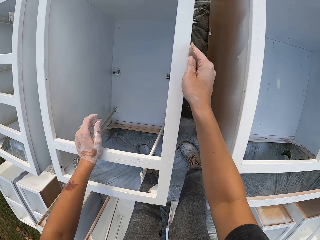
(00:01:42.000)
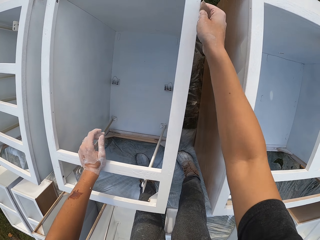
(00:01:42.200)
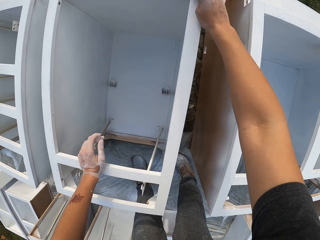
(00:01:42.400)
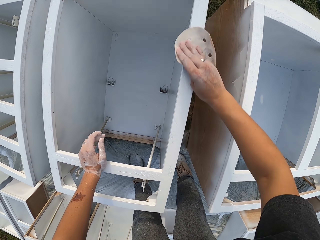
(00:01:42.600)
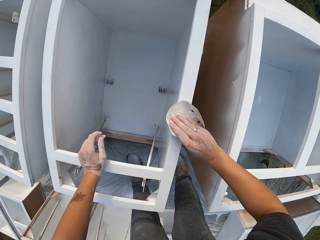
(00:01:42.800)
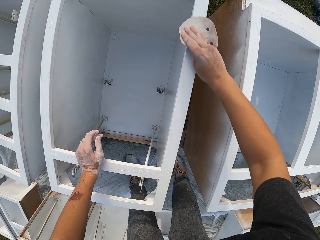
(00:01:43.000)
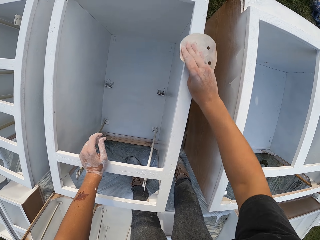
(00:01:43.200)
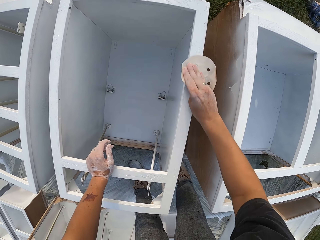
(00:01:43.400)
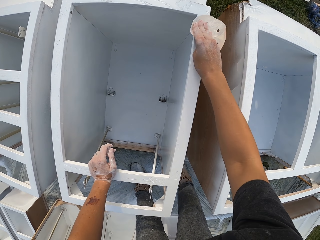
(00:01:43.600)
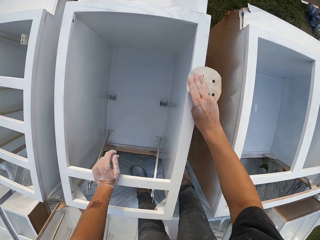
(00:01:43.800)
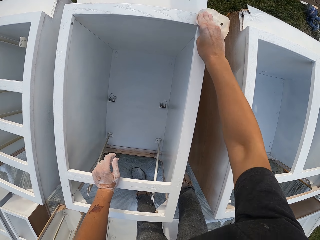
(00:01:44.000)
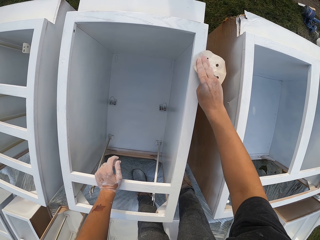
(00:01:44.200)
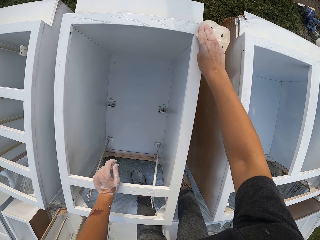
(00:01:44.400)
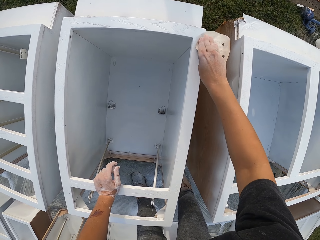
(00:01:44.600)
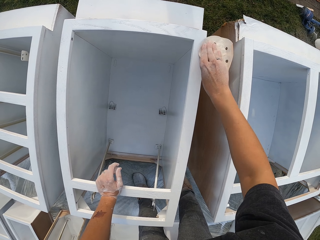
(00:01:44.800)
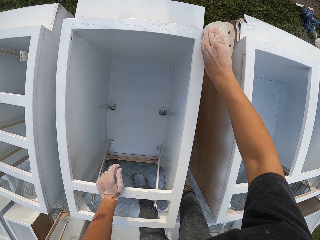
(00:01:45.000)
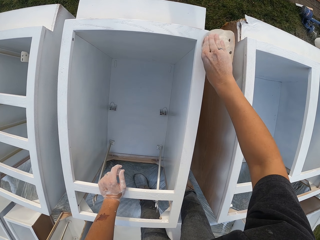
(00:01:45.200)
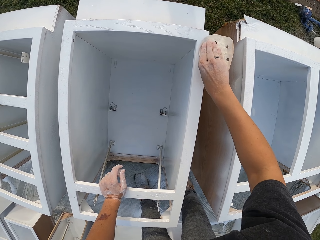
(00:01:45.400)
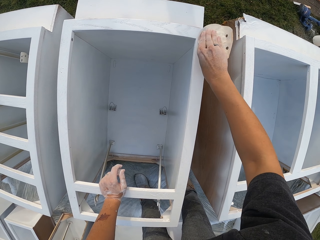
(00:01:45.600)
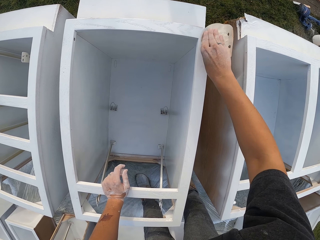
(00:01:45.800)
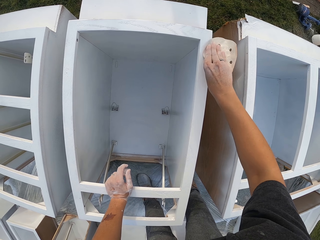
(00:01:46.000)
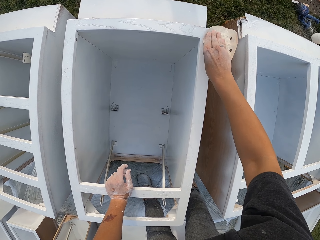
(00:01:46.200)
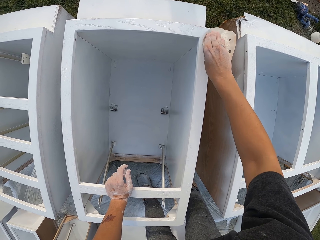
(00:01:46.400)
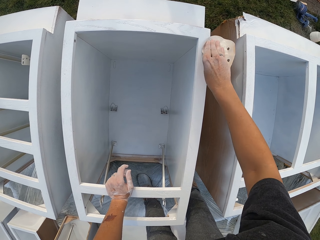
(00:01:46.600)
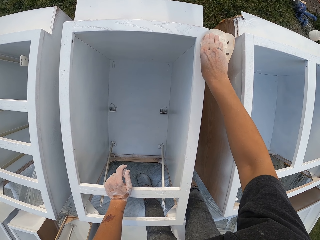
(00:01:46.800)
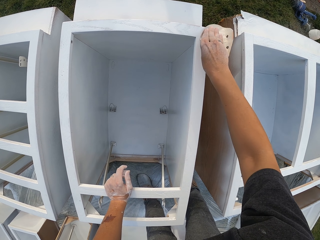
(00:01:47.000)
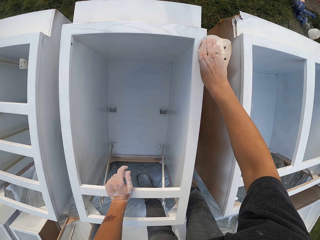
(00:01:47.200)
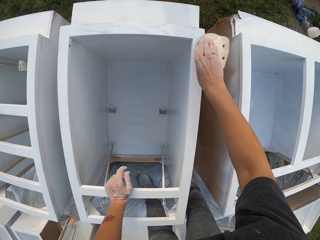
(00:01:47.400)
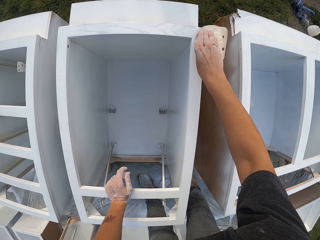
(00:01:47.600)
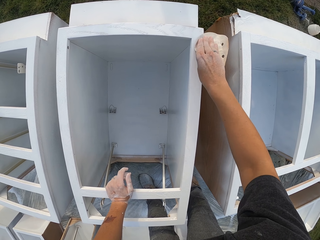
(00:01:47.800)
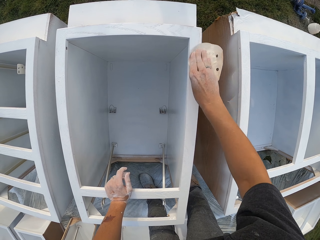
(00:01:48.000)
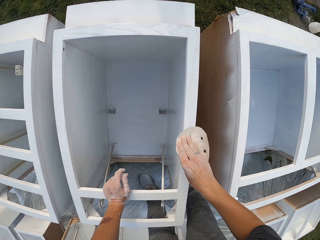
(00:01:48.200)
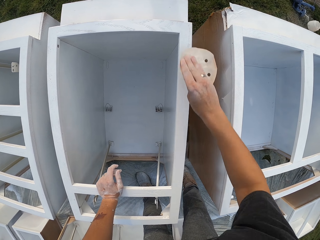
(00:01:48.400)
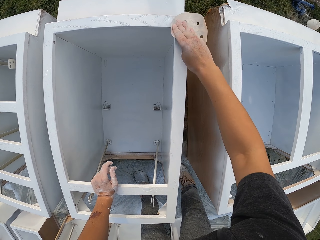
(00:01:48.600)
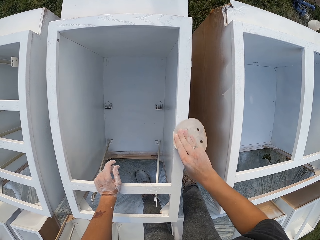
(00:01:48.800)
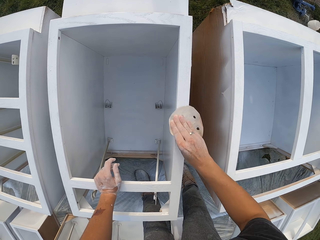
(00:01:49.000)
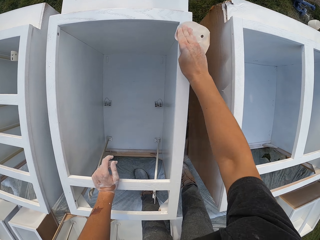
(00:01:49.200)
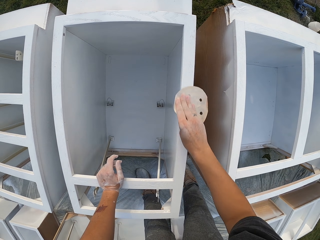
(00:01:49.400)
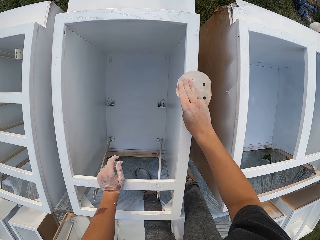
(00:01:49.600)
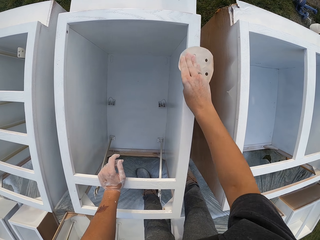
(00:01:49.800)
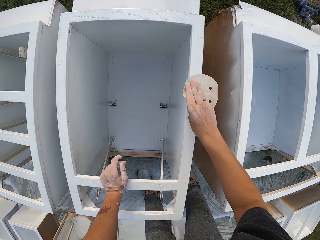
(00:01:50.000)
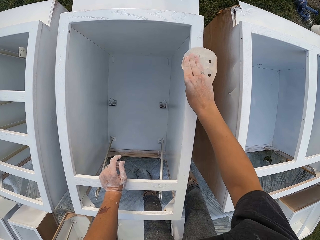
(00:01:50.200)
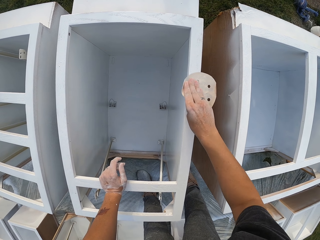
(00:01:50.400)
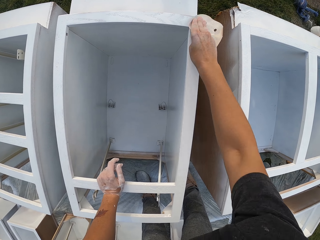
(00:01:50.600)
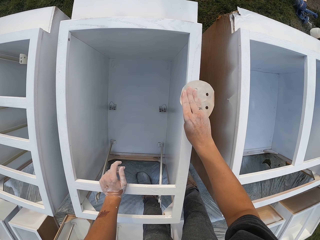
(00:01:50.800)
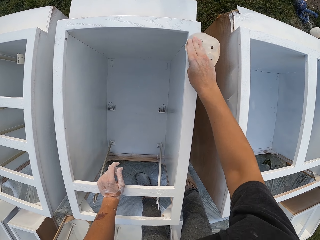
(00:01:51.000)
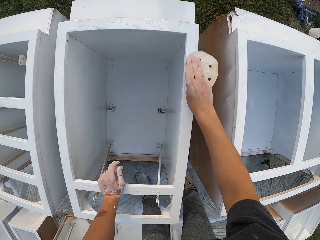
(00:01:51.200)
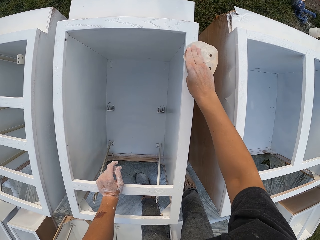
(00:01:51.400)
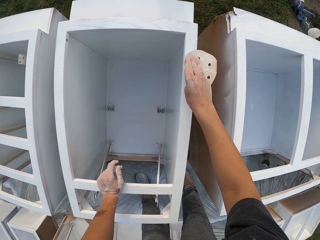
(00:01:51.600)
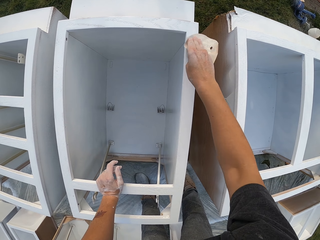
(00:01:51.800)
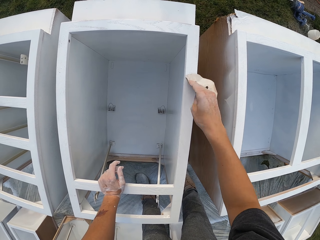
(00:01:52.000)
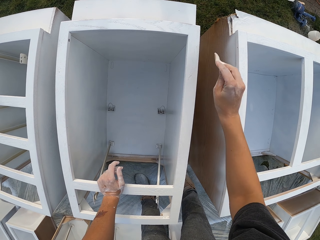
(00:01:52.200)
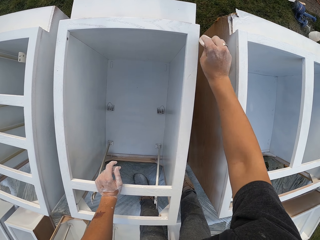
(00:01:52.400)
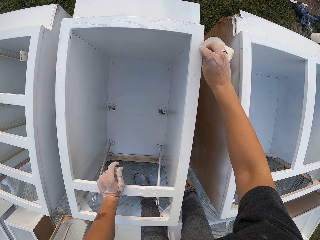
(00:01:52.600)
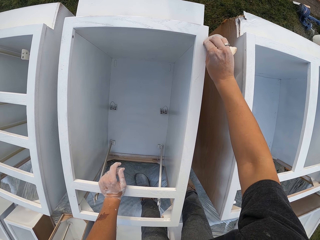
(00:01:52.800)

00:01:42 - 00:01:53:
The camera wearer sands the drawers.

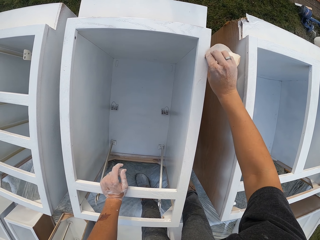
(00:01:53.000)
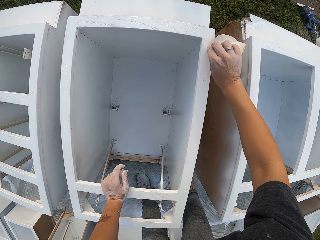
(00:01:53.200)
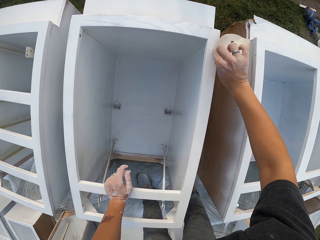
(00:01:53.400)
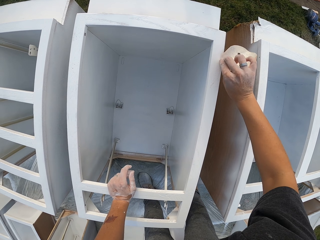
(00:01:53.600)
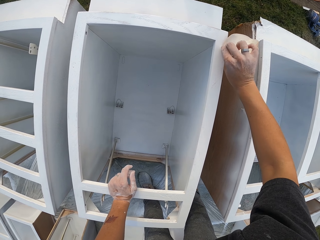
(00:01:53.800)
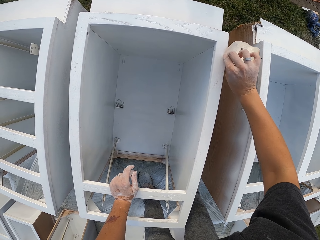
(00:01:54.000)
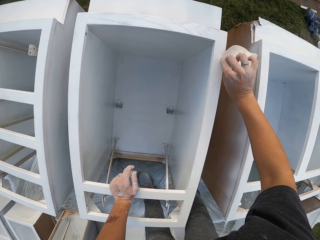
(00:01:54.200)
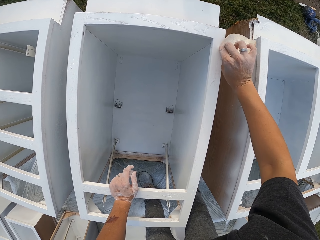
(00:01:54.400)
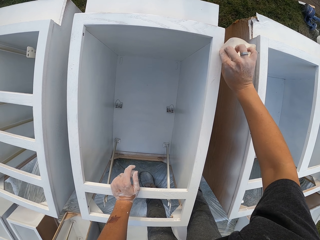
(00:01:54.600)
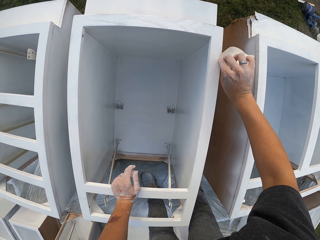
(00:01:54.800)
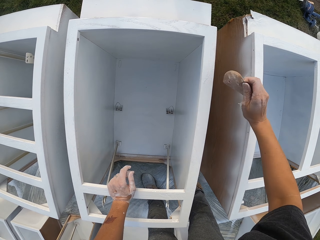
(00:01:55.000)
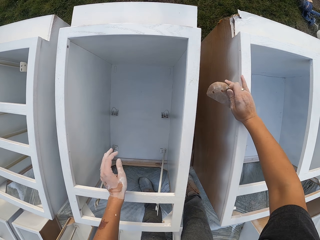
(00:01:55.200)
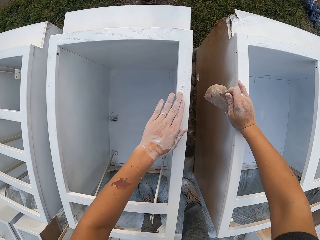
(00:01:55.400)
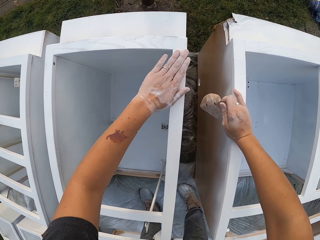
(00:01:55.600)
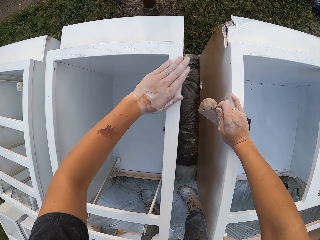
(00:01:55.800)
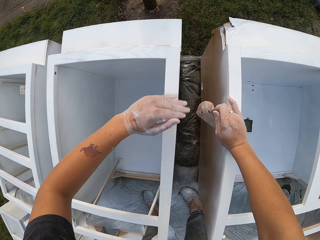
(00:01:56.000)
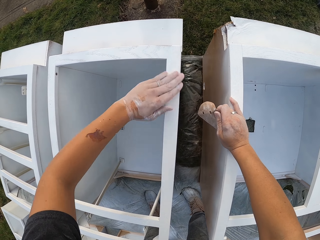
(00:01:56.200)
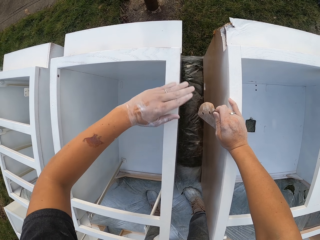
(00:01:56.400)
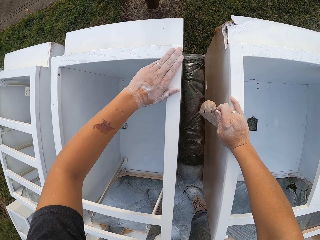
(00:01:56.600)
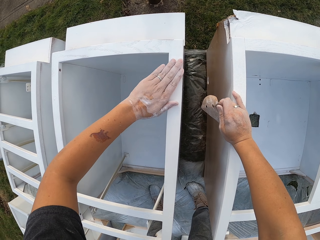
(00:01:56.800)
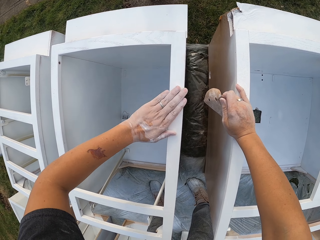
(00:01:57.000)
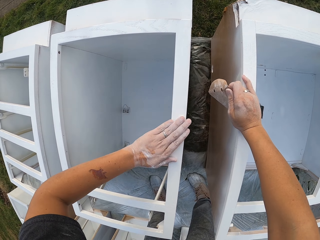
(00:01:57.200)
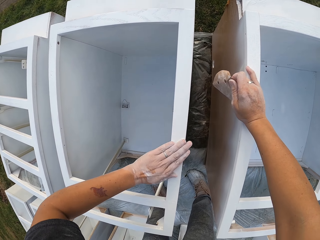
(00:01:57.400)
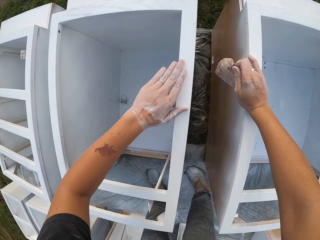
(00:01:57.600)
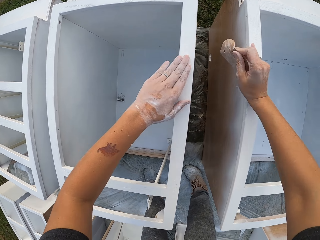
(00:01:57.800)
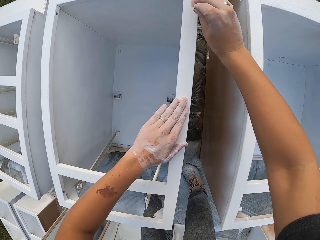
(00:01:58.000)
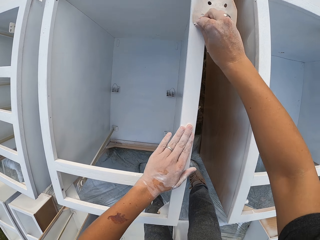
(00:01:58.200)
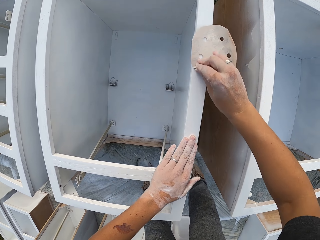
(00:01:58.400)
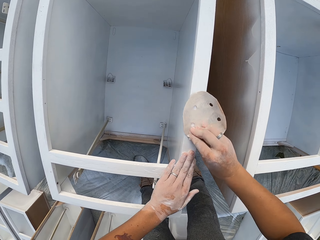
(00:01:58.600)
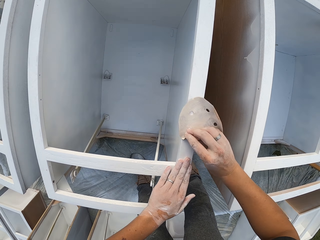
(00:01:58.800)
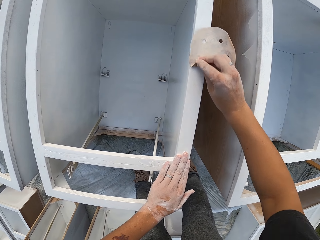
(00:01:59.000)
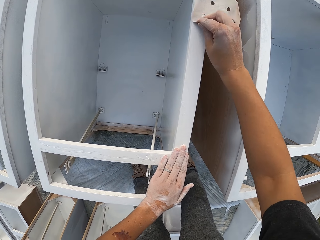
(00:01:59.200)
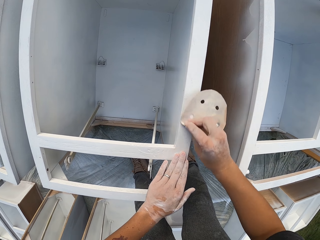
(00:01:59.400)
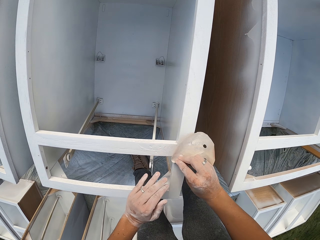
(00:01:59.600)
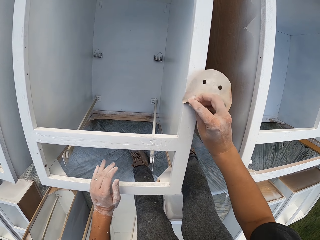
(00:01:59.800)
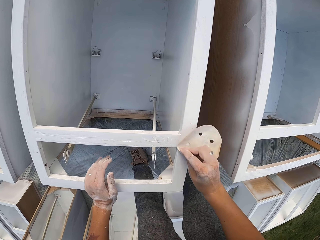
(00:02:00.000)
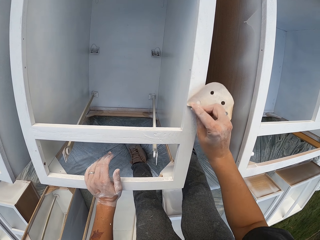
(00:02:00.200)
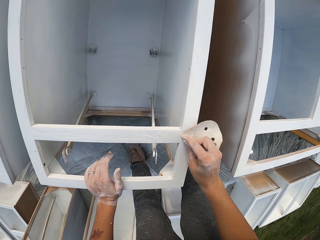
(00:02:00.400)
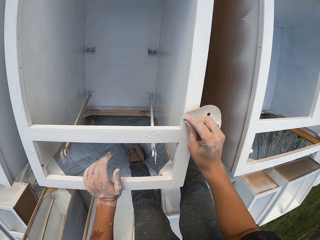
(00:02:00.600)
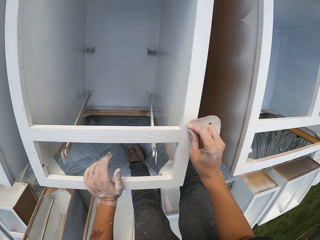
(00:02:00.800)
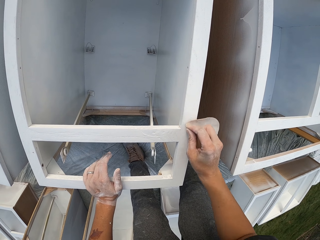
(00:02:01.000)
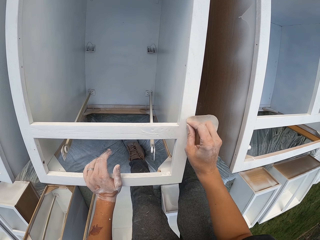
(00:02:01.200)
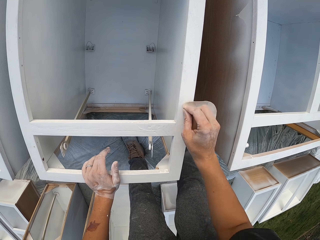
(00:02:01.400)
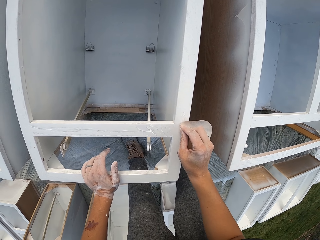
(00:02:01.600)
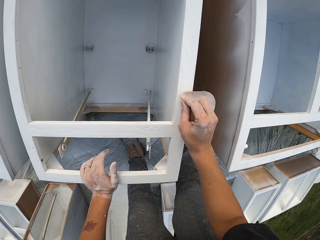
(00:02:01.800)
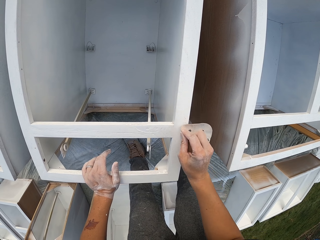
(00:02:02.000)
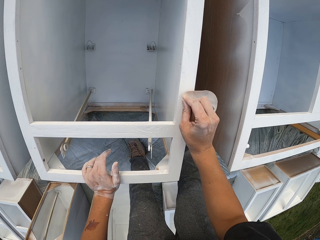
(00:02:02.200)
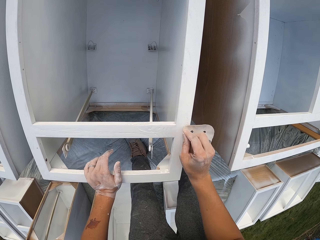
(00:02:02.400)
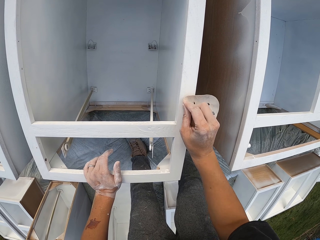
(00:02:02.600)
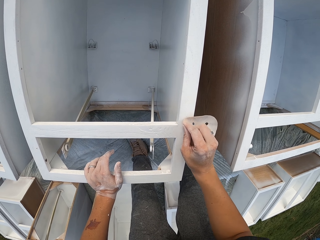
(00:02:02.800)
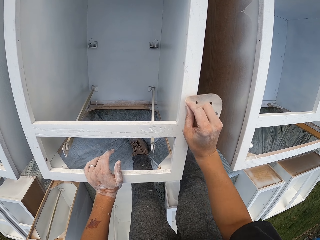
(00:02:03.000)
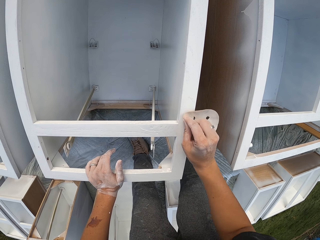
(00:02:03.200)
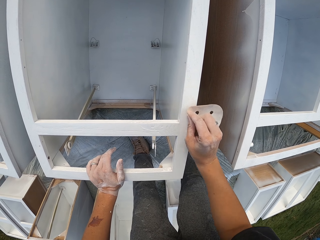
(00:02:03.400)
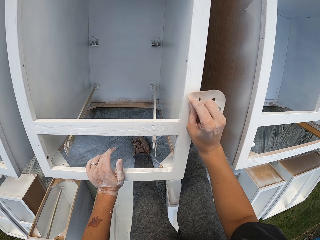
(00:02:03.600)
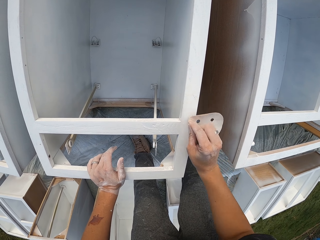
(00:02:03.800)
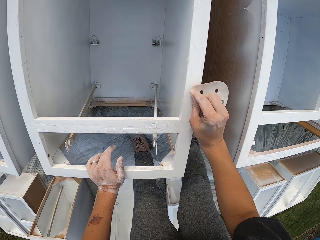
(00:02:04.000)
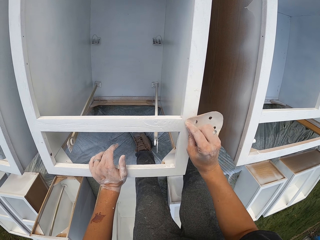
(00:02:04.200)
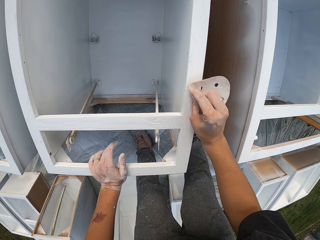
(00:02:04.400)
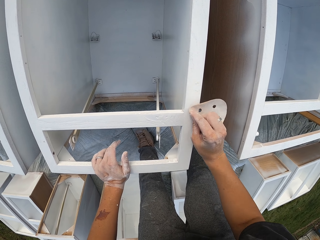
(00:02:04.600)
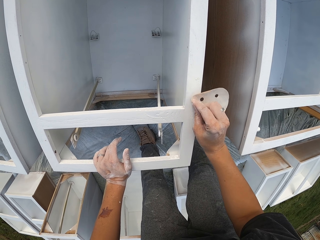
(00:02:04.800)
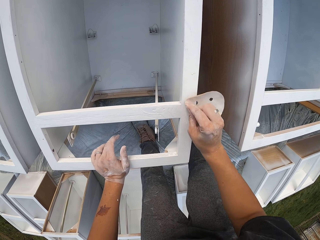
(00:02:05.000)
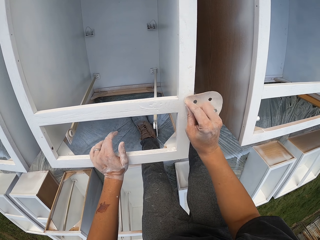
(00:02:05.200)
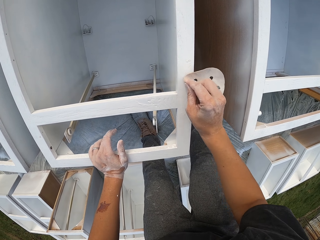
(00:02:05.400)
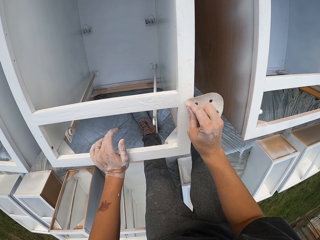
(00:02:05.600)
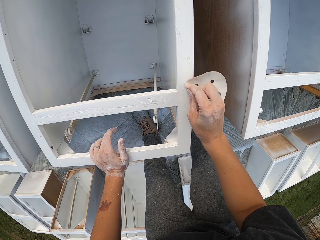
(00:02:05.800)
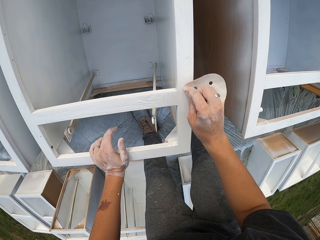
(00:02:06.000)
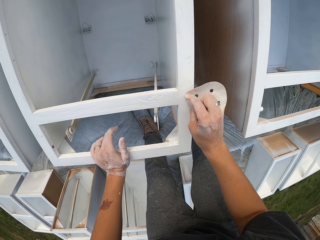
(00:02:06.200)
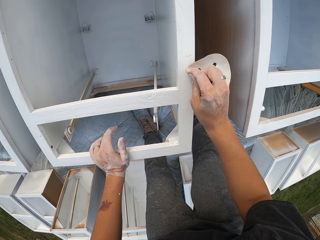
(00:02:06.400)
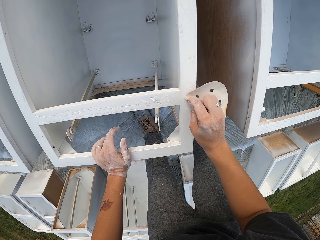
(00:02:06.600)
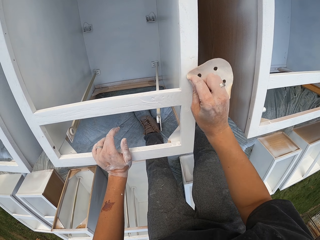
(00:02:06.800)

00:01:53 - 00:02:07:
The camera wearer lifts the left hand. They wipe the drawers. They touch the structure with the left hand. They smoothen the structure with a sandpaper.
